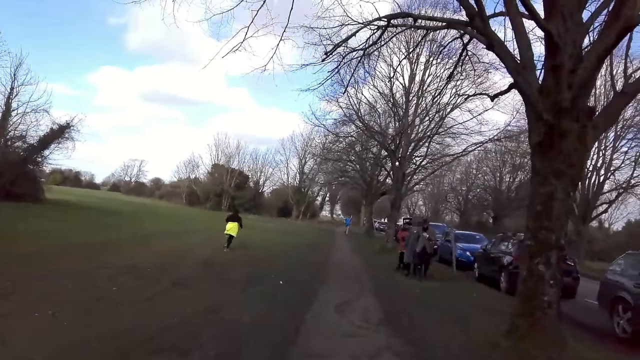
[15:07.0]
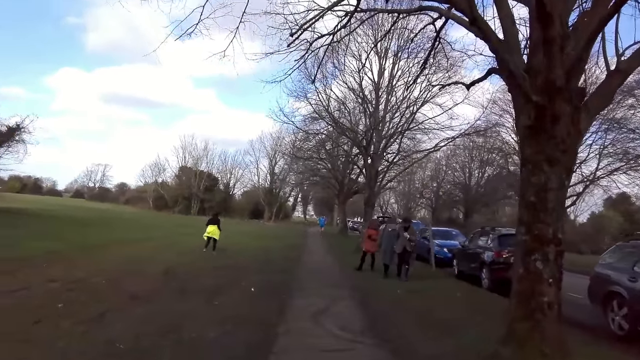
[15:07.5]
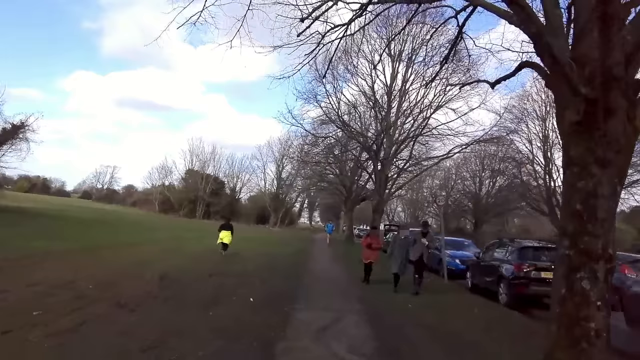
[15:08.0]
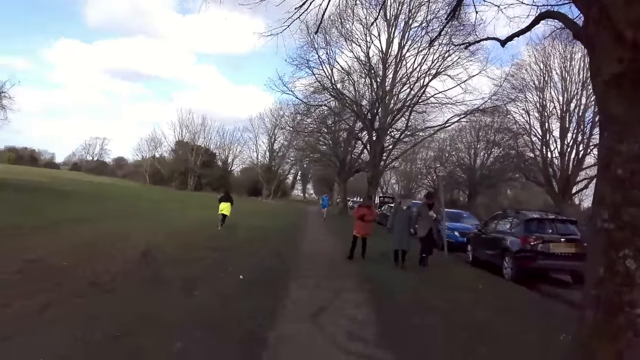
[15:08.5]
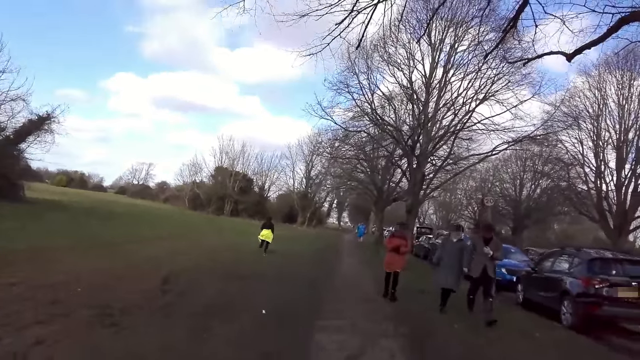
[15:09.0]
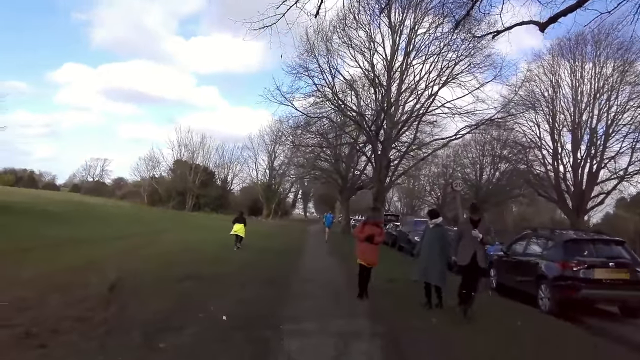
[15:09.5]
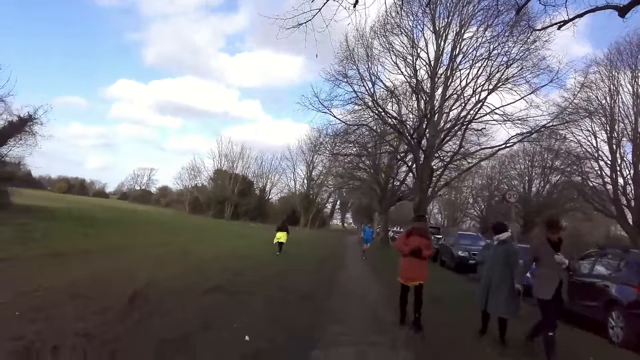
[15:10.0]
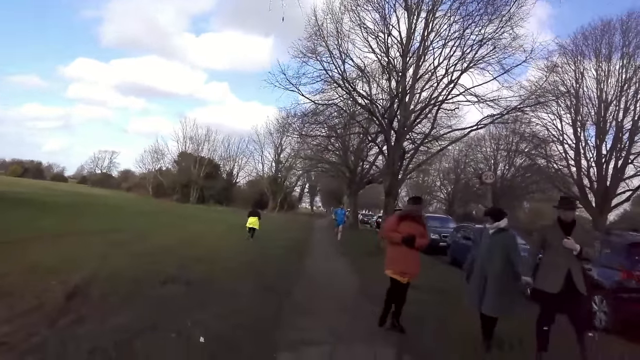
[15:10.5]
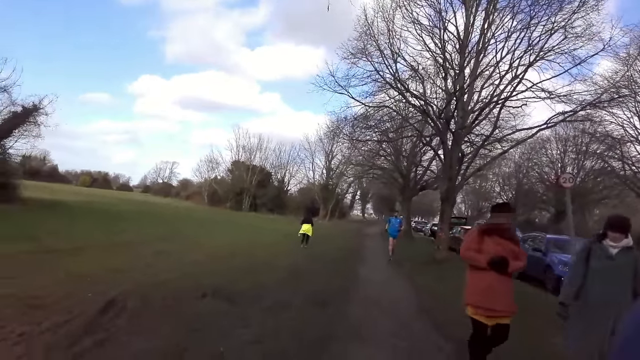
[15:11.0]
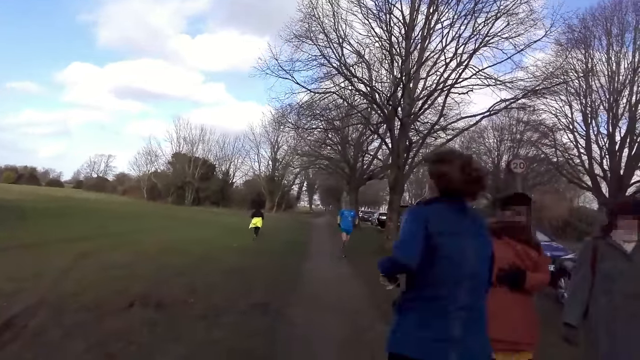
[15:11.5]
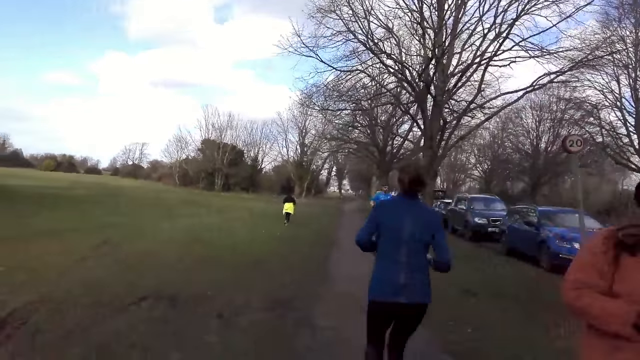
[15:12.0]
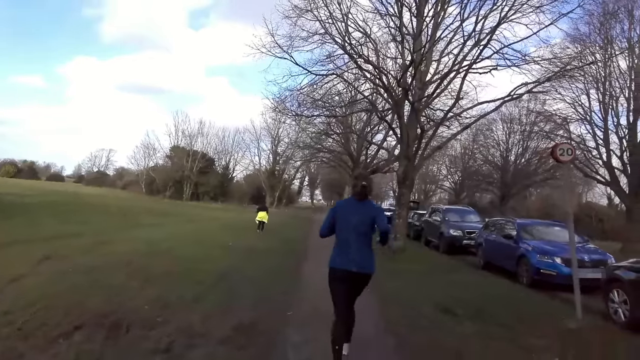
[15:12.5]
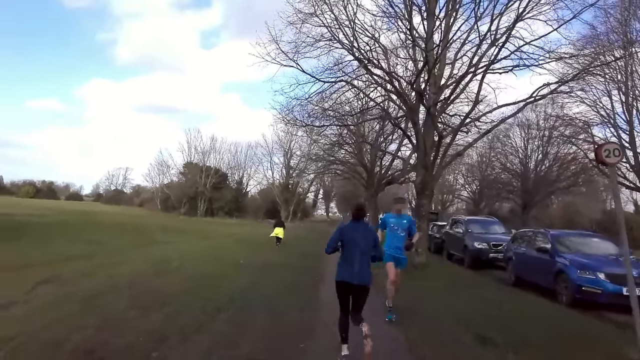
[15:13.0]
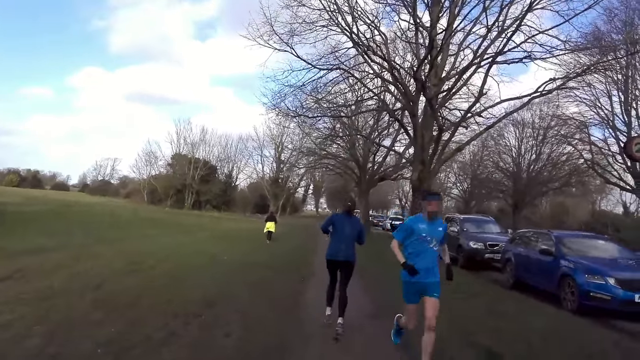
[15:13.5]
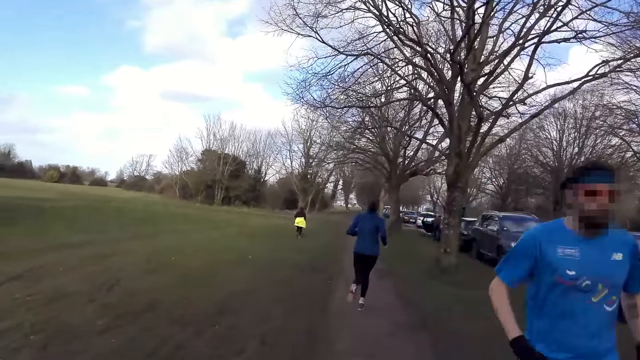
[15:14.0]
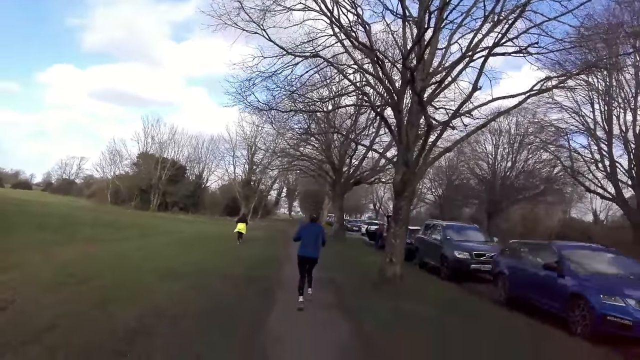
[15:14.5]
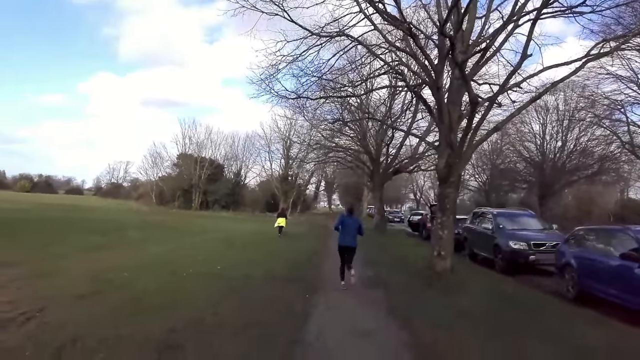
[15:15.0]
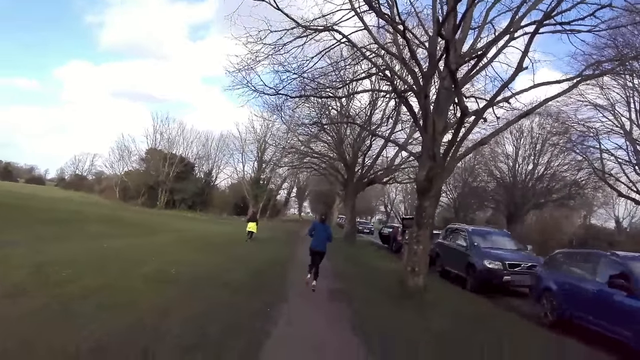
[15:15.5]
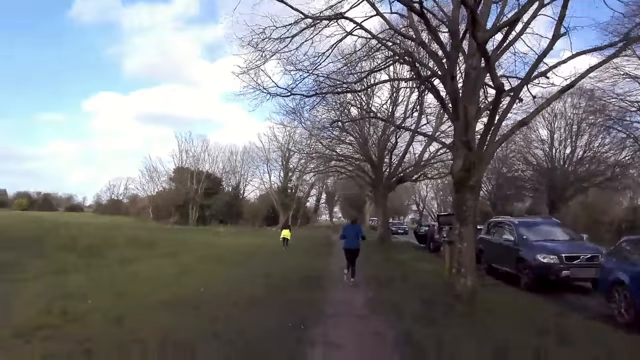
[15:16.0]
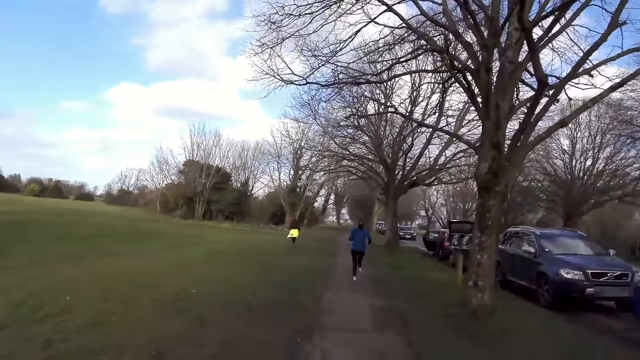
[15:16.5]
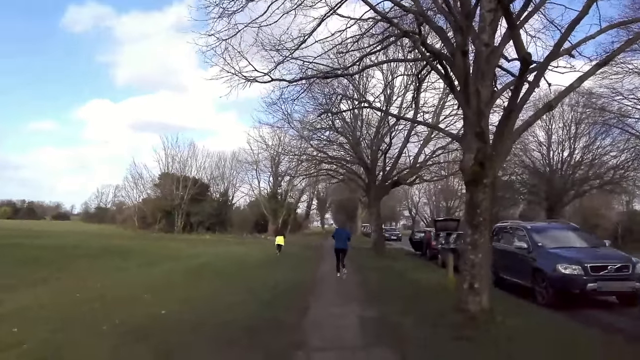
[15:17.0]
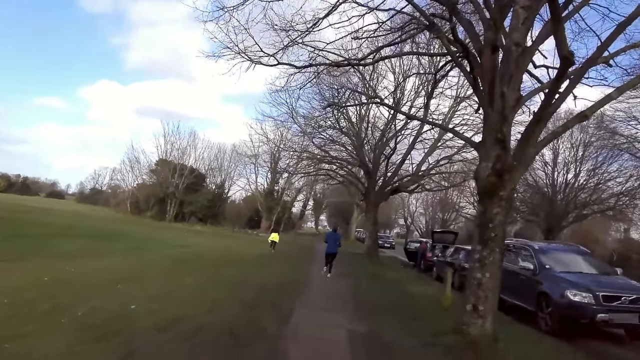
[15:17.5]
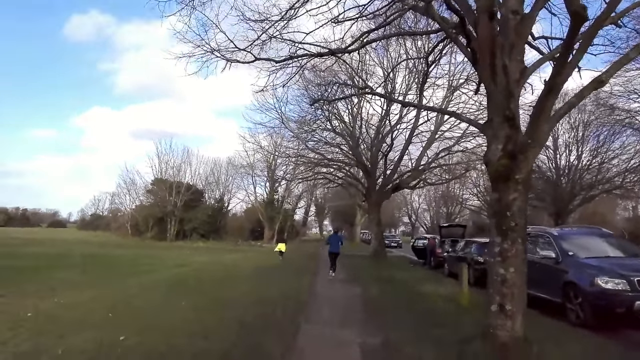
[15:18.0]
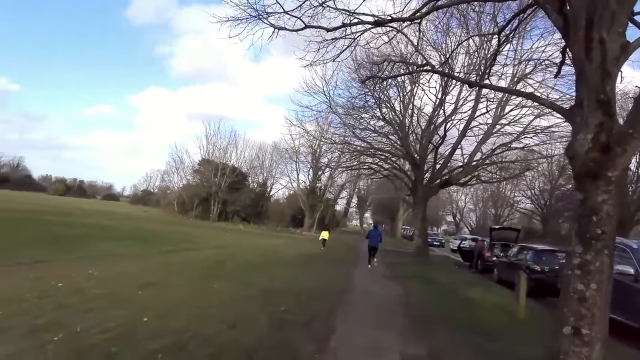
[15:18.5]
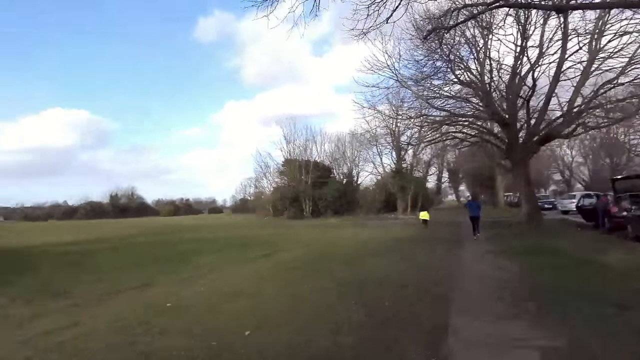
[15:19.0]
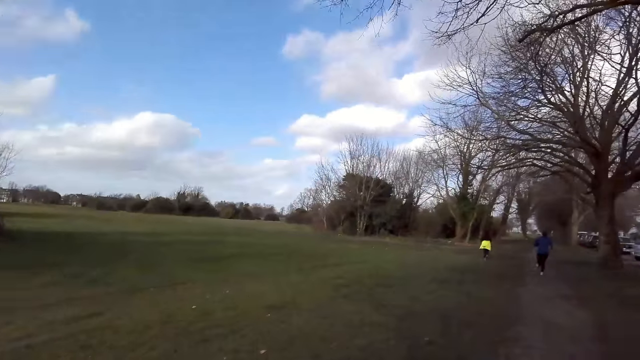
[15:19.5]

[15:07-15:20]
The camera wearer walks past a lady. They walk past another lady. They walk past a third lady. Another lady jogs past the camera wearer. A man jogs past the camera wearer. The camera wearer walks on the sidewalk.

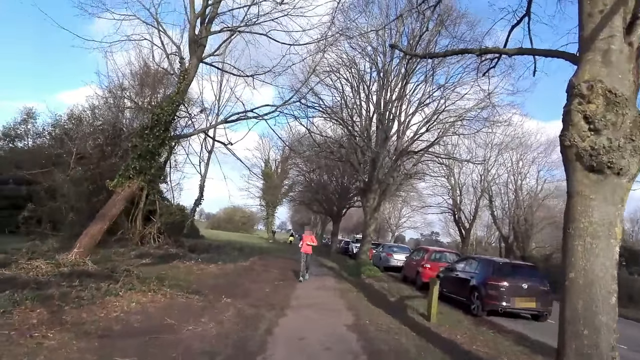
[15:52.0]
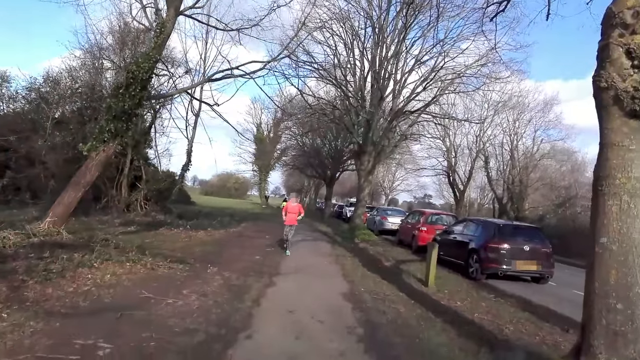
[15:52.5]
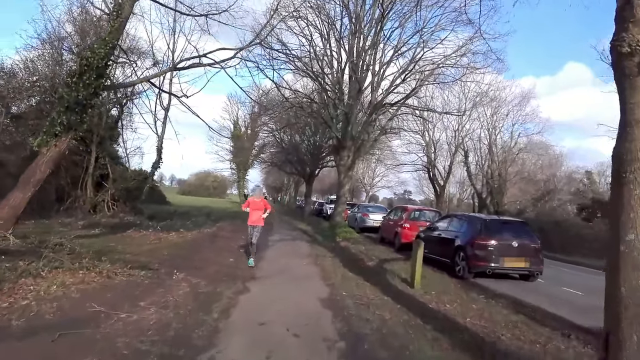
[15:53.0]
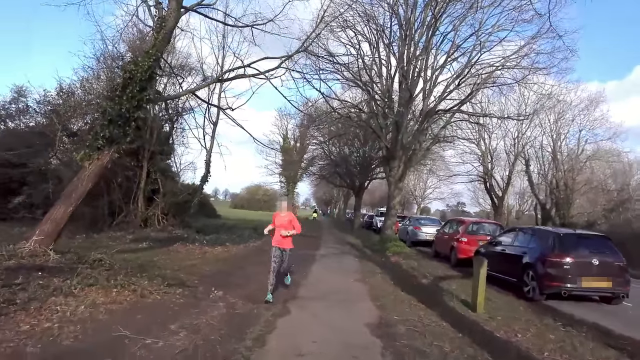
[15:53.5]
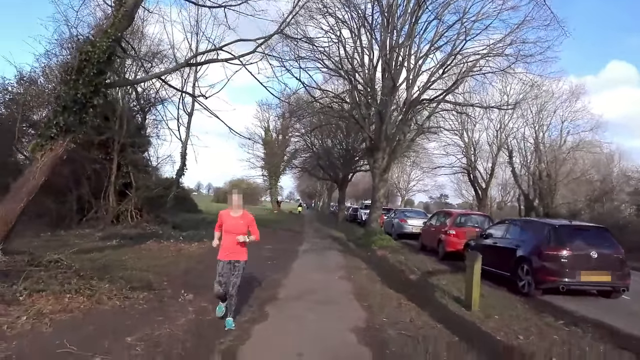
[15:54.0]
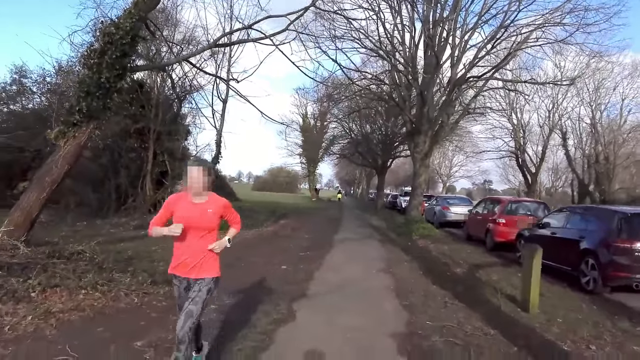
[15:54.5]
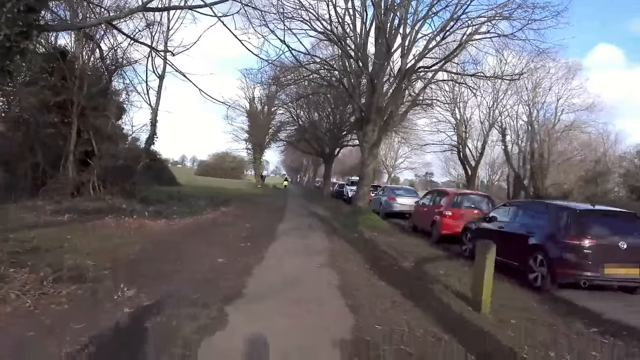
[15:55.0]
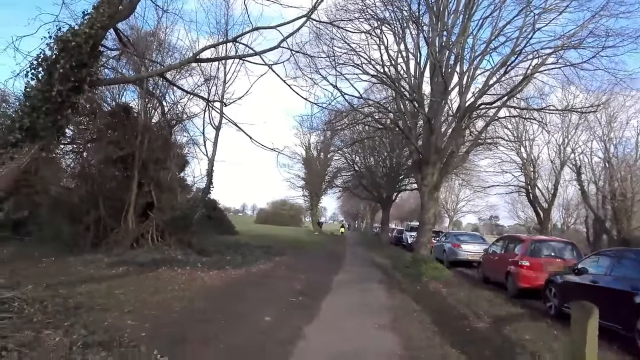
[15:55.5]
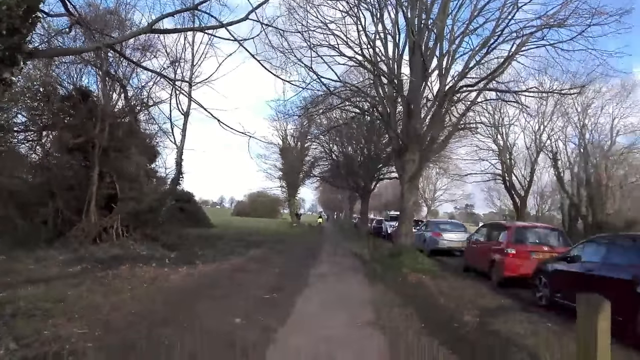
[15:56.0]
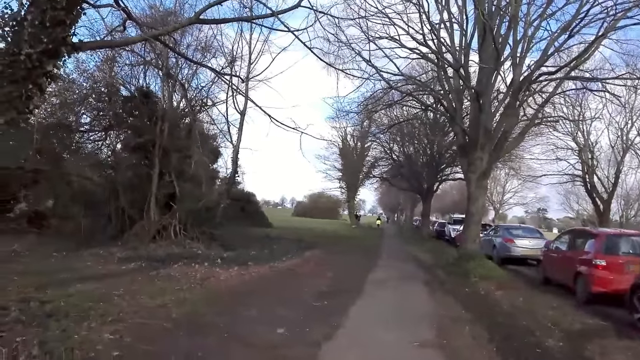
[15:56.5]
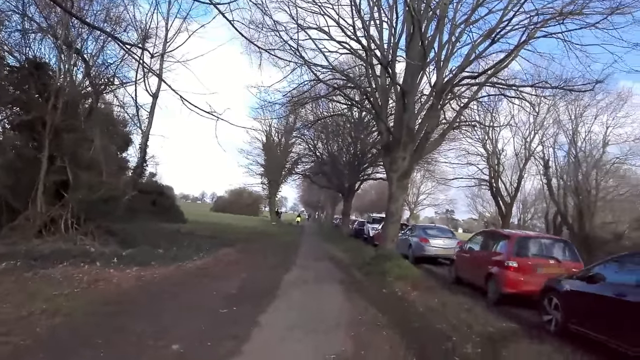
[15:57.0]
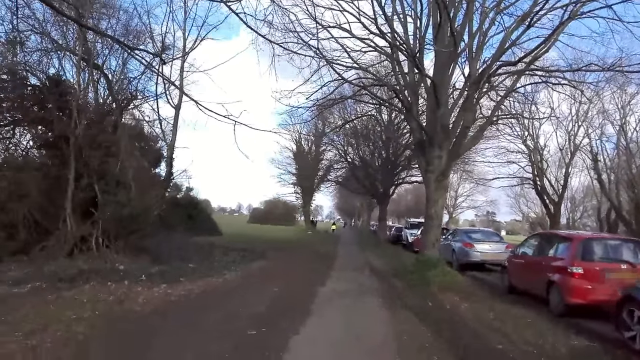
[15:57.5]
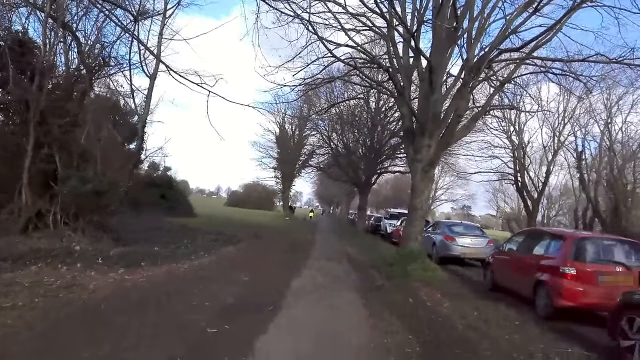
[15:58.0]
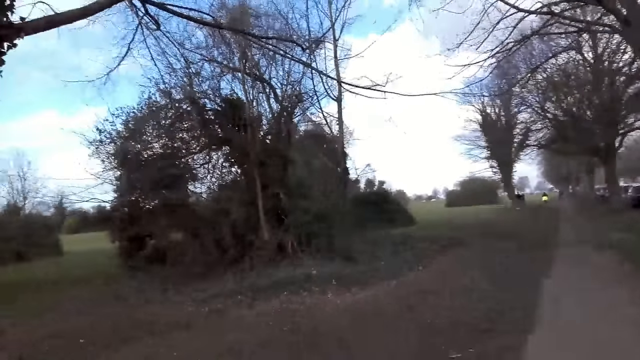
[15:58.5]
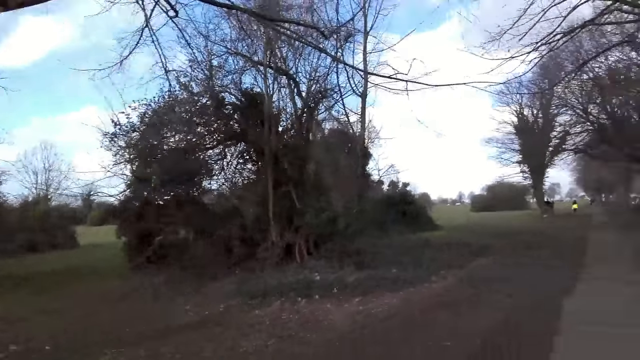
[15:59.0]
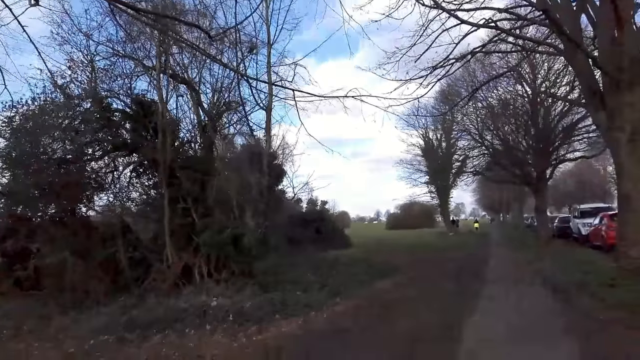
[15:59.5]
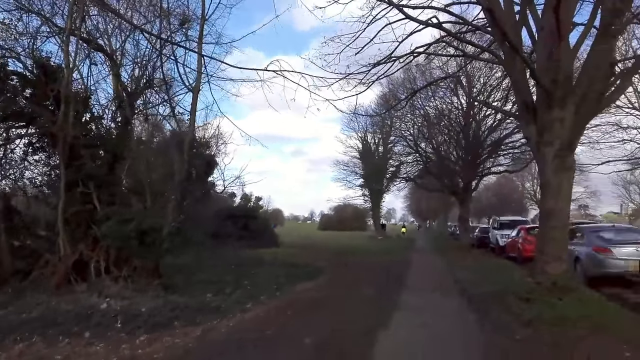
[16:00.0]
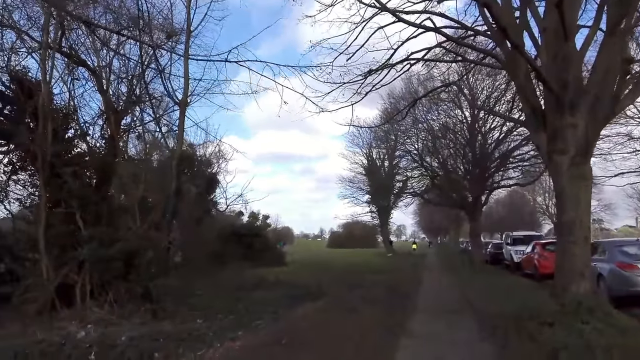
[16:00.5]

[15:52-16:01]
A lady jogs past the camera wearer. The camera wearer walks on the sidewalk.
